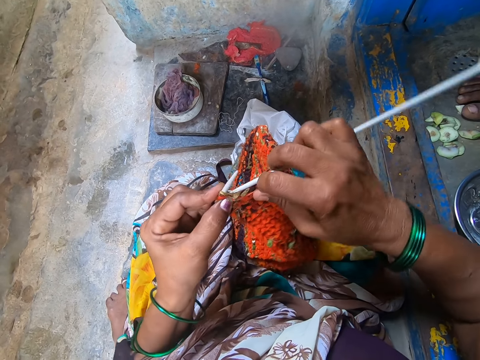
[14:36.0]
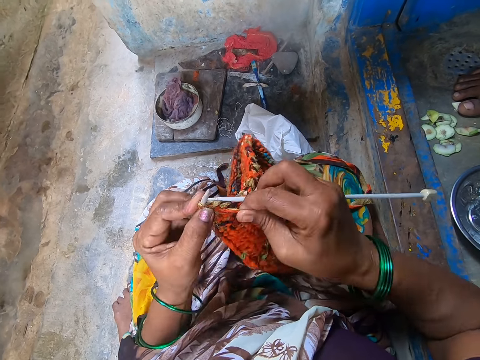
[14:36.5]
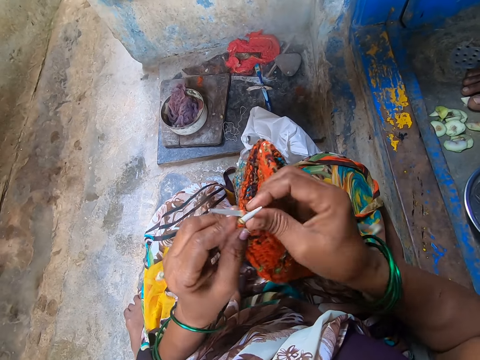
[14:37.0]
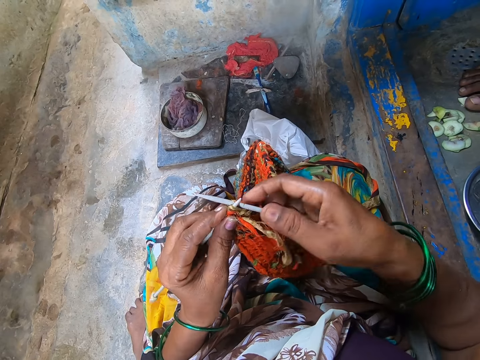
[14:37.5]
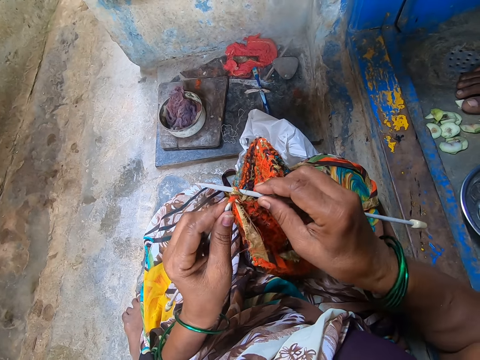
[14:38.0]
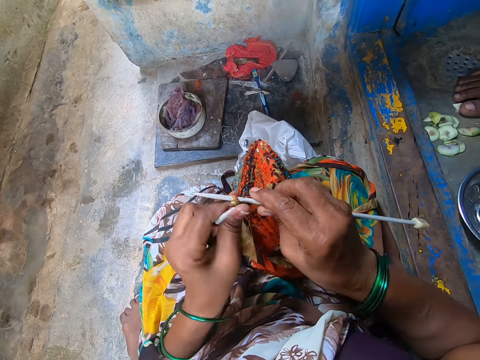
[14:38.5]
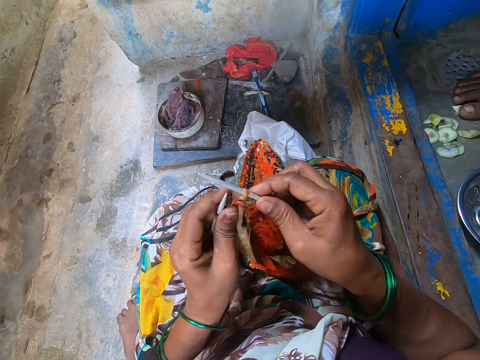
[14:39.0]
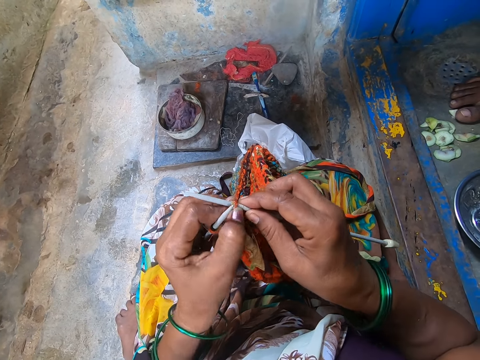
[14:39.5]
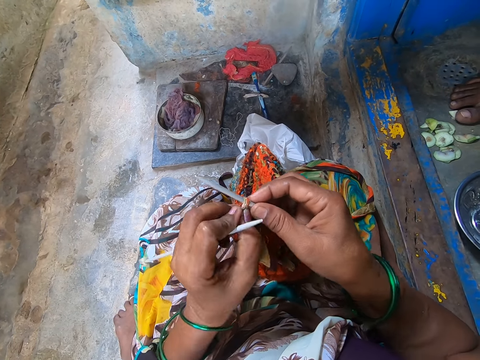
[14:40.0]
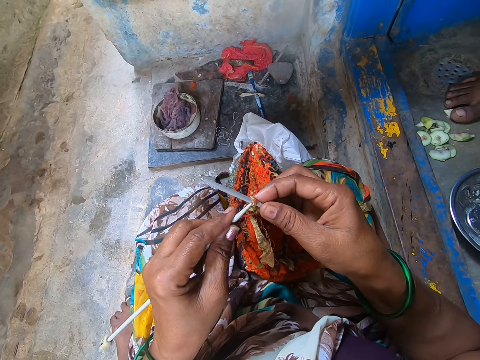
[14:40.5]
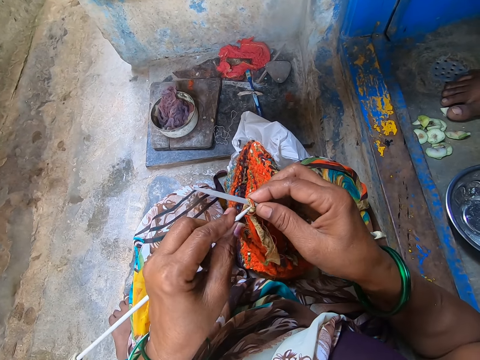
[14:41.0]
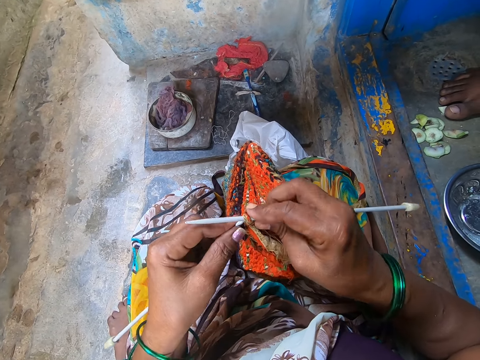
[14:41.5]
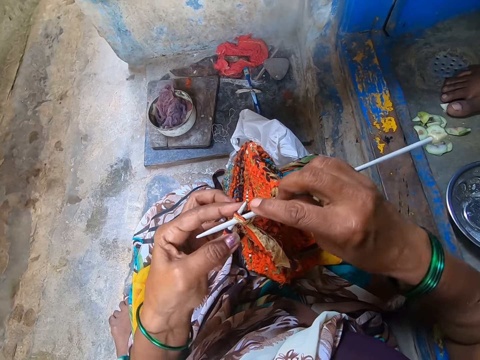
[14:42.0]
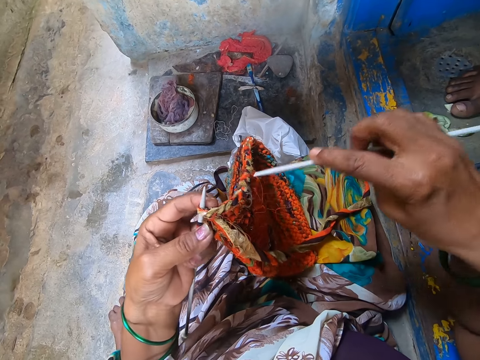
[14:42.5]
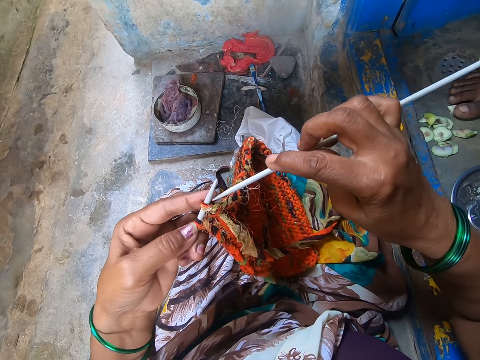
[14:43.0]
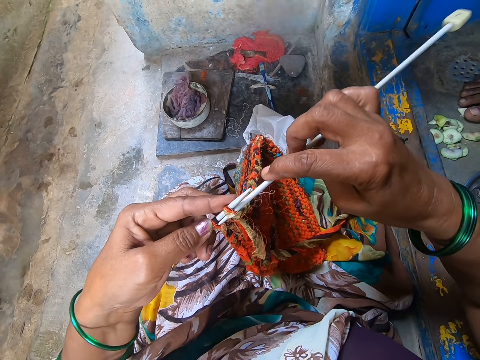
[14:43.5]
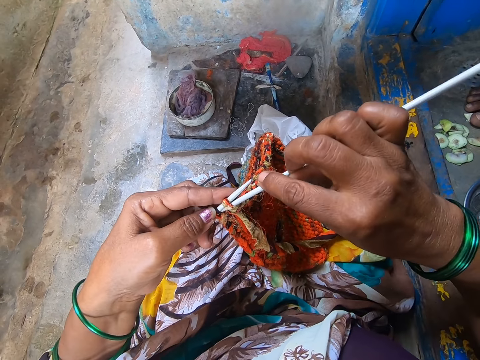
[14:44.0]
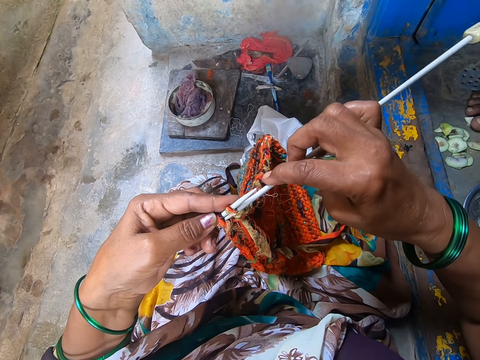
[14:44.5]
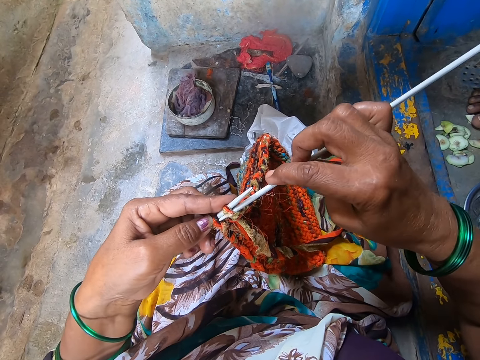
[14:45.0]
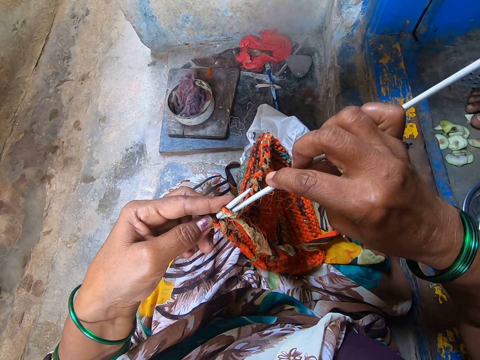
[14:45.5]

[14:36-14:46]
The camera wearer knits a cloth.

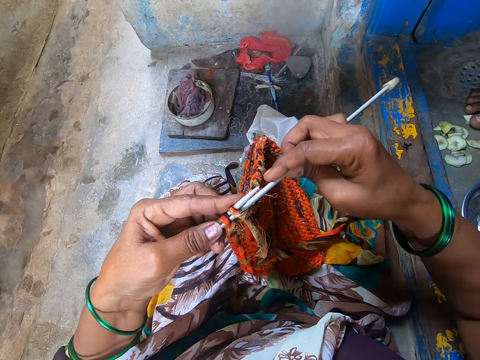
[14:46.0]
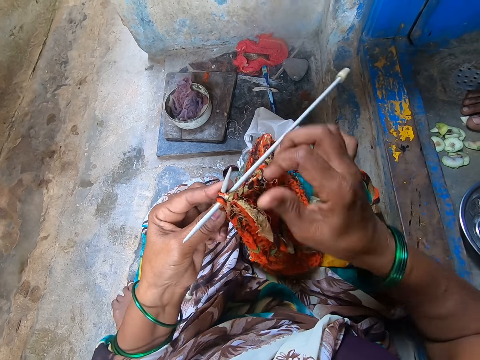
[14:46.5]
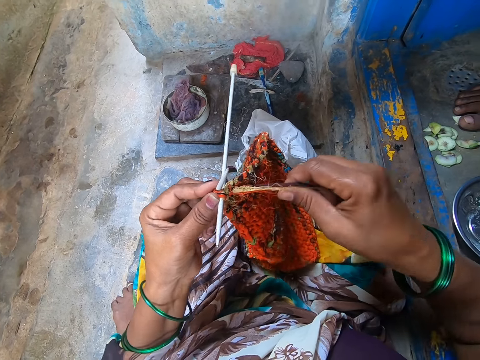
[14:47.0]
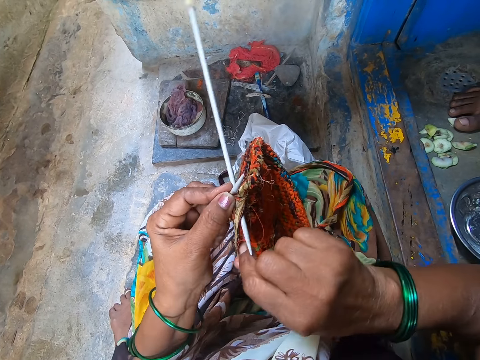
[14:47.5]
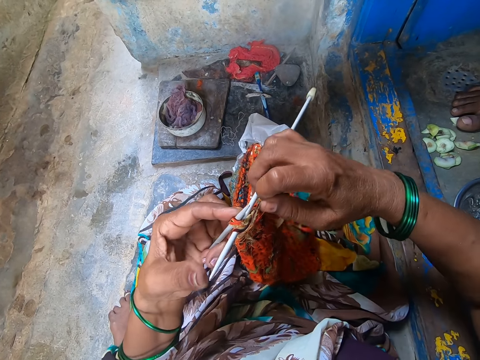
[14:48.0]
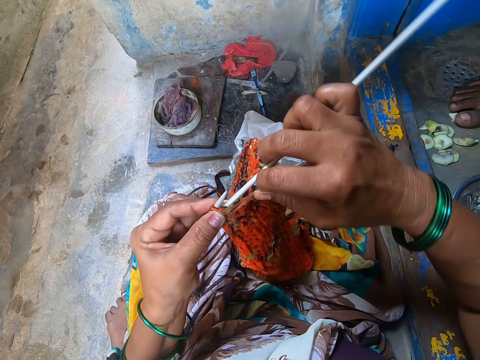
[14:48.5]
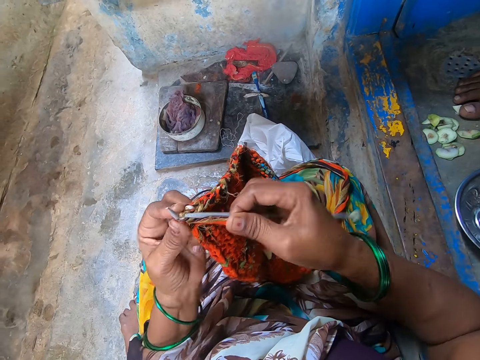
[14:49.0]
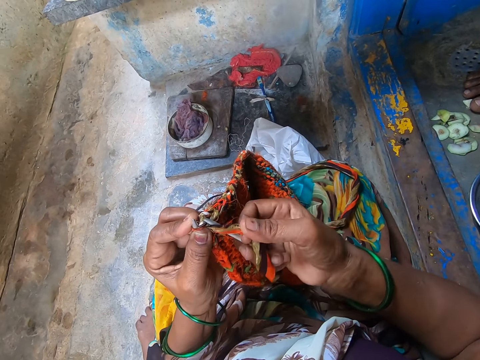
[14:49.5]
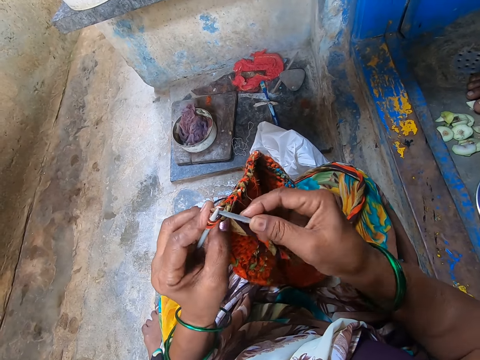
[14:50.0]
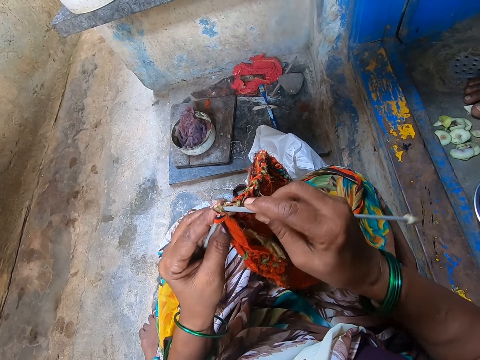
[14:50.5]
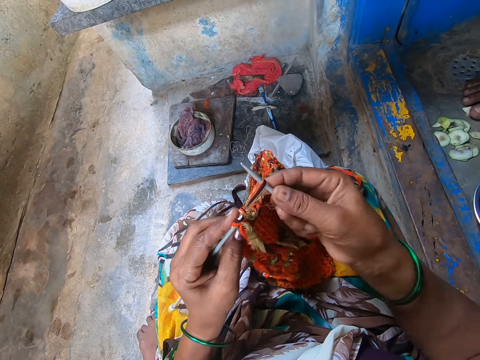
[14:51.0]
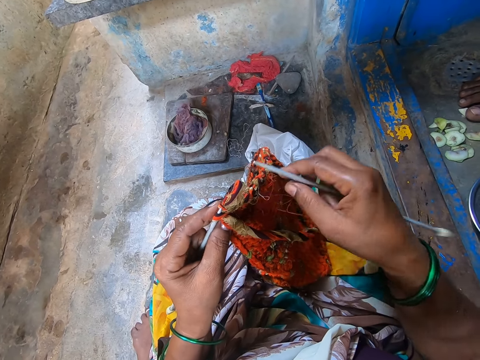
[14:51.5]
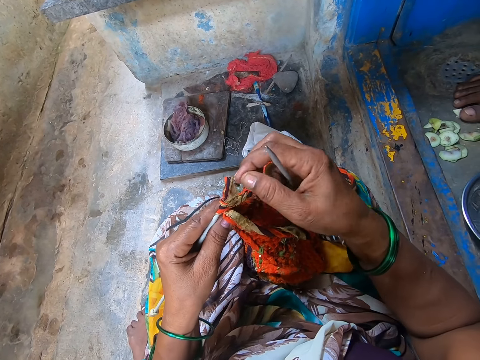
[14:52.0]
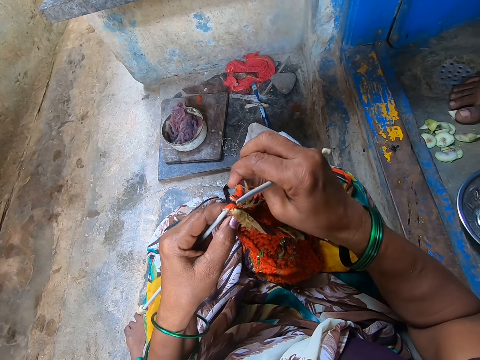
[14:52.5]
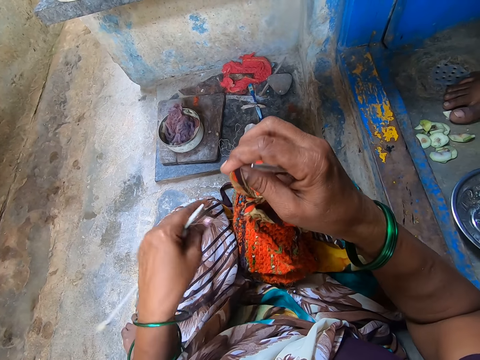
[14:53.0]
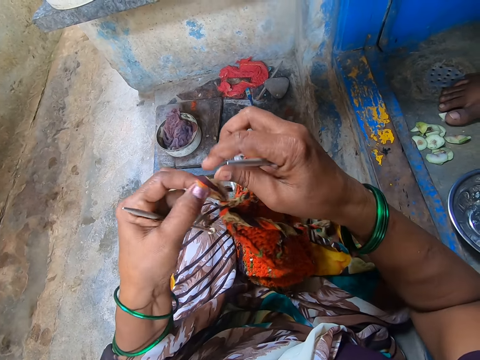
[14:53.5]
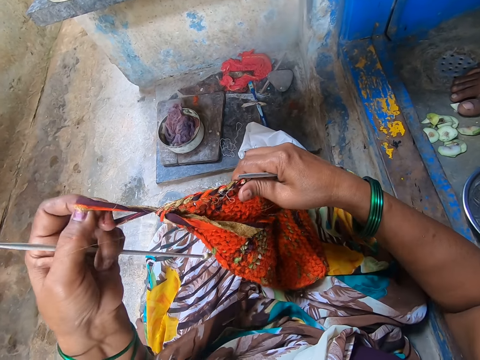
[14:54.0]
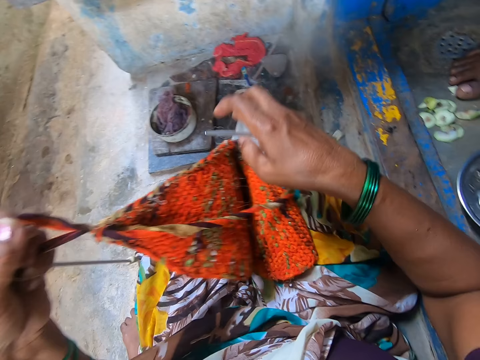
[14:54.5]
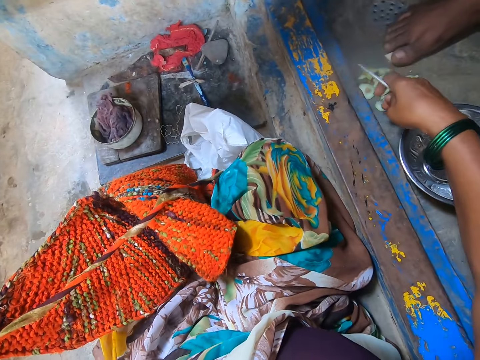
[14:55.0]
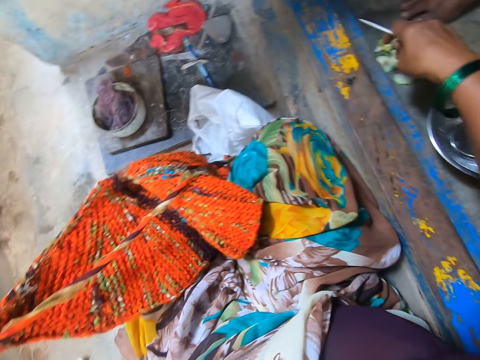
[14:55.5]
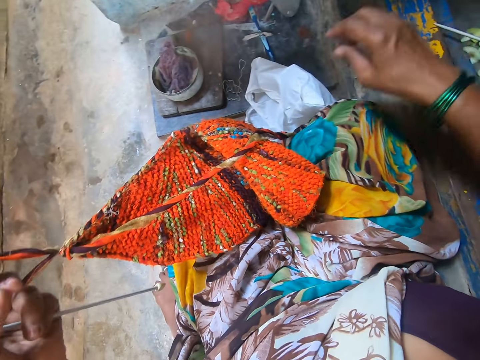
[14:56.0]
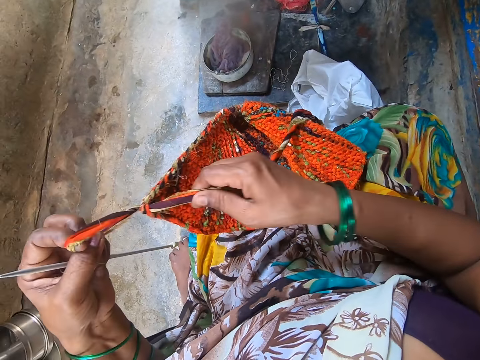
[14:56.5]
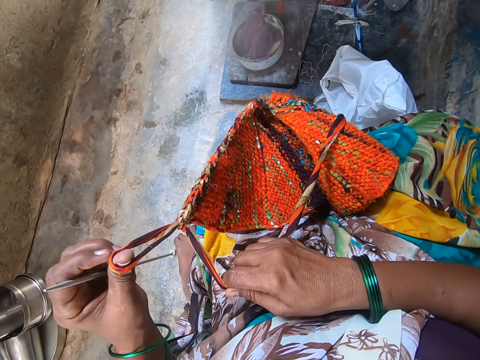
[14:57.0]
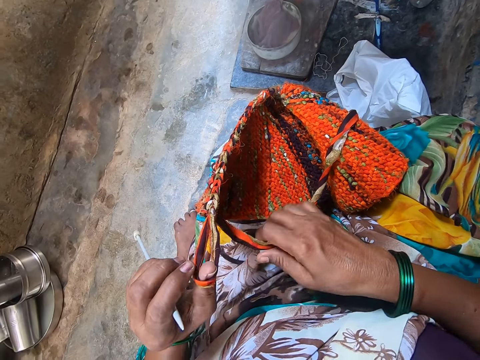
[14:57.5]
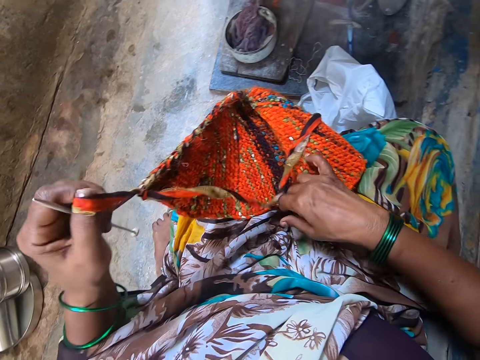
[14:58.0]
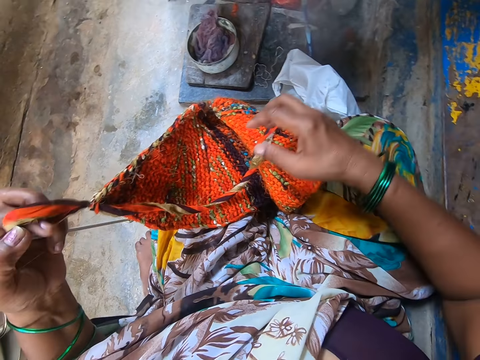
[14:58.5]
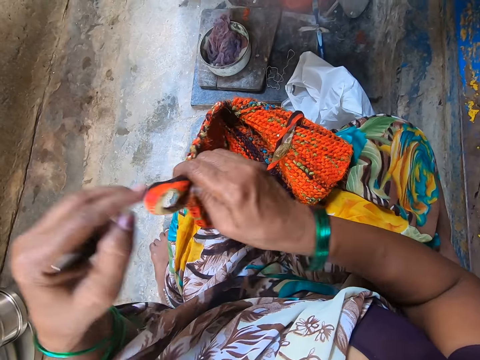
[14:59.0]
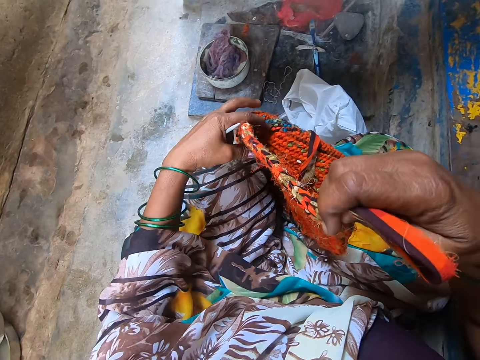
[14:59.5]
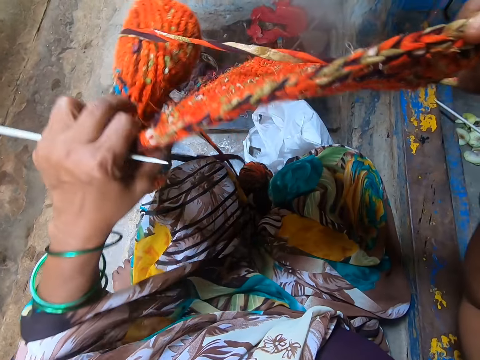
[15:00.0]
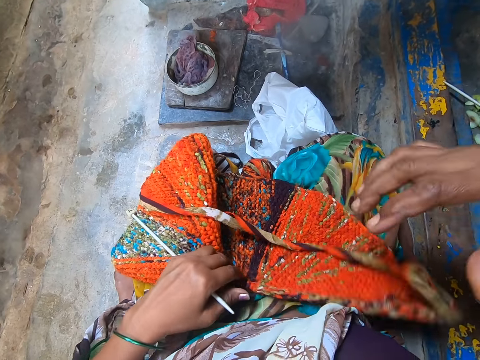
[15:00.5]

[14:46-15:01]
The camera wearer holds a yarn in place. She knits a cloth. She ties a knot on the knit fabric. She pulls the yarn. She places the knit needle on a plate. She drops the knitting needle in her right hand on the floor. She holds the knot on the knit fabric. She inspects the cloth. She adjusts the knit fabric on her lap with both her hands.

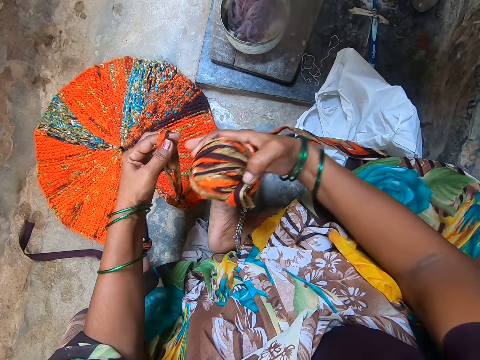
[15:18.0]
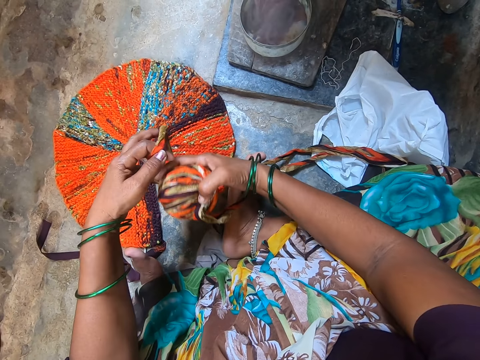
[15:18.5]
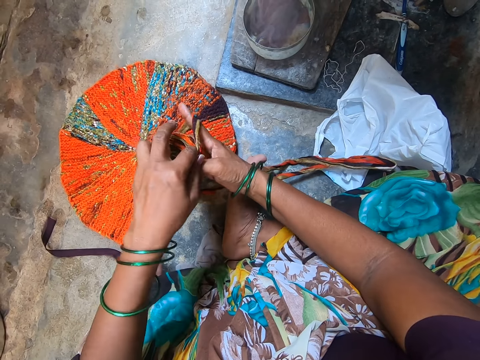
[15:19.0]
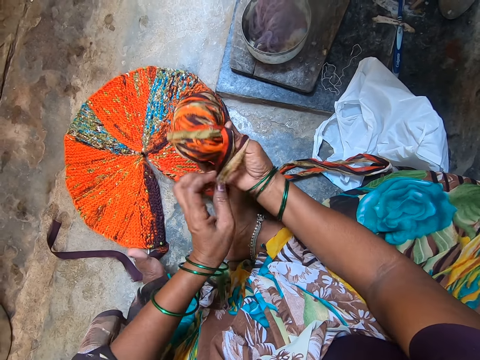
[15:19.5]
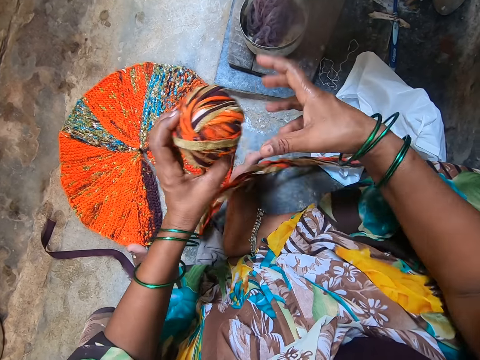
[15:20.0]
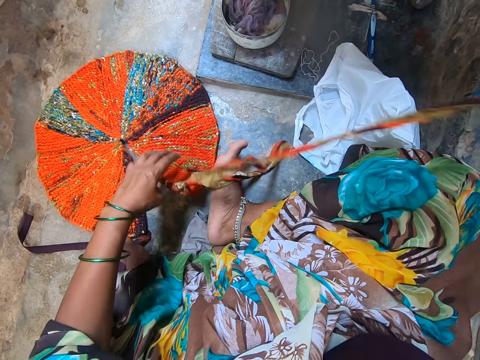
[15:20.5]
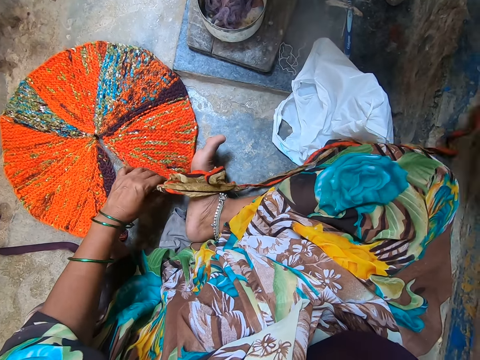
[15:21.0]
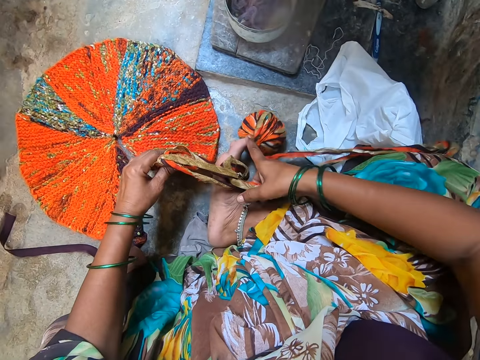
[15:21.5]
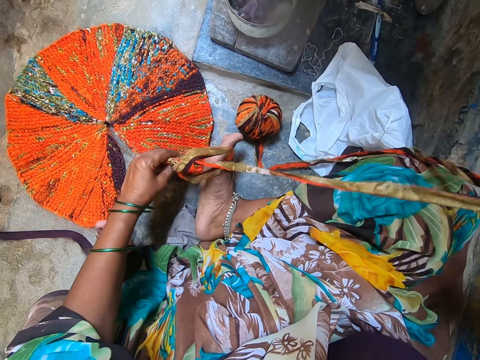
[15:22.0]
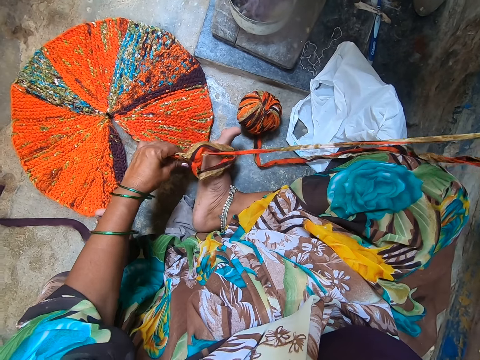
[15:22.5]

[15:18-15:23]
The camera wearer picks up the bundle of yarn from the floor with her right hand. She passes the bundle of yarn through the knot in the knit fabric. She pulls the yarn. She drops the bundle of yarn on the floor. She ties the knot on the knit fabric.
